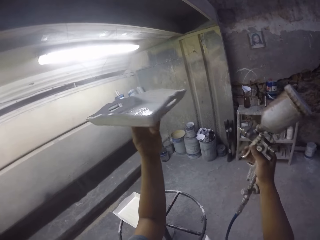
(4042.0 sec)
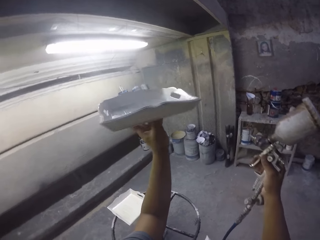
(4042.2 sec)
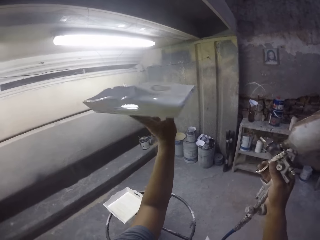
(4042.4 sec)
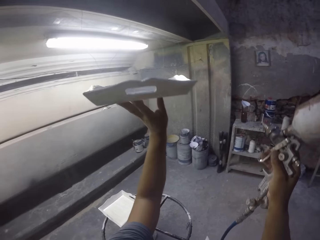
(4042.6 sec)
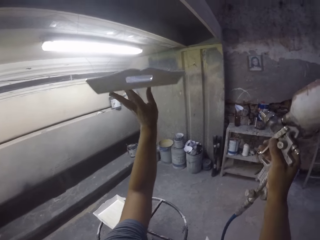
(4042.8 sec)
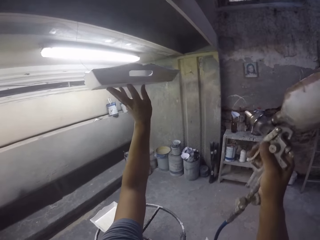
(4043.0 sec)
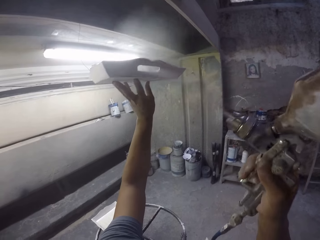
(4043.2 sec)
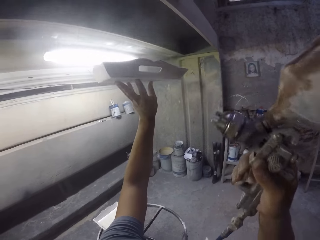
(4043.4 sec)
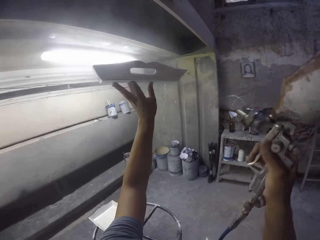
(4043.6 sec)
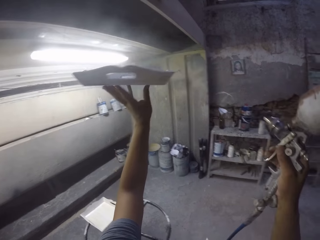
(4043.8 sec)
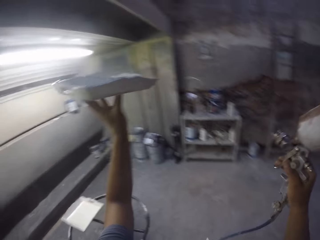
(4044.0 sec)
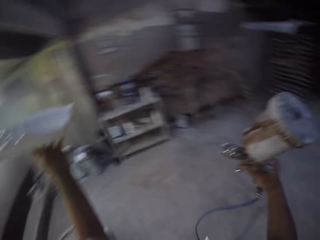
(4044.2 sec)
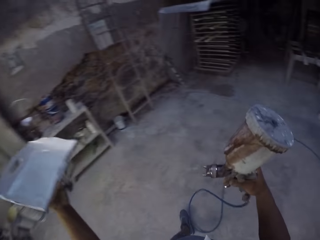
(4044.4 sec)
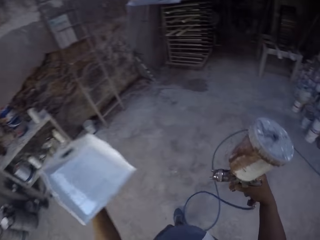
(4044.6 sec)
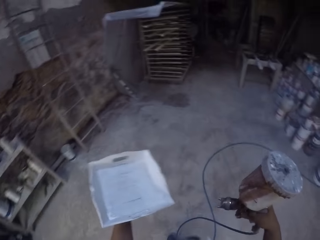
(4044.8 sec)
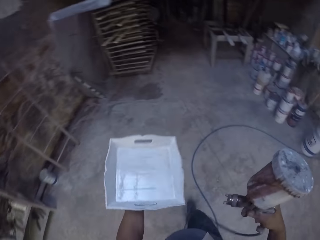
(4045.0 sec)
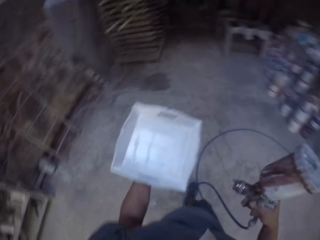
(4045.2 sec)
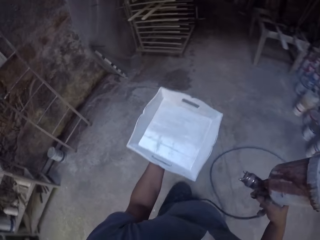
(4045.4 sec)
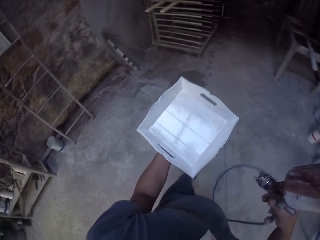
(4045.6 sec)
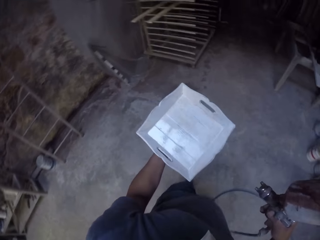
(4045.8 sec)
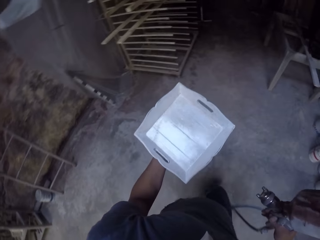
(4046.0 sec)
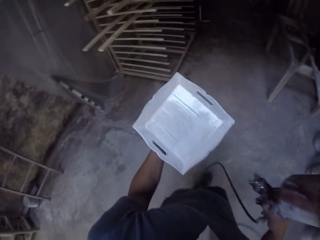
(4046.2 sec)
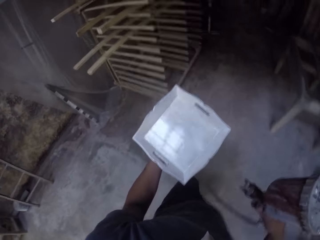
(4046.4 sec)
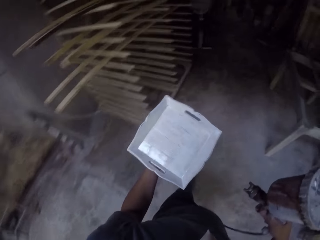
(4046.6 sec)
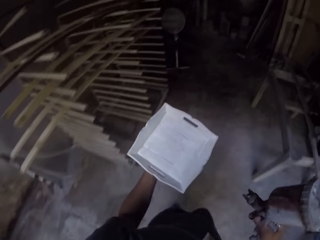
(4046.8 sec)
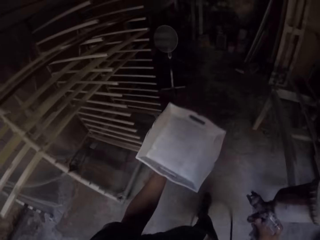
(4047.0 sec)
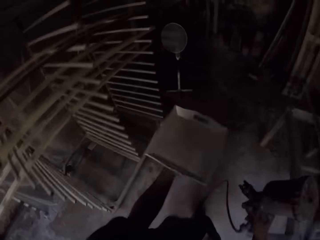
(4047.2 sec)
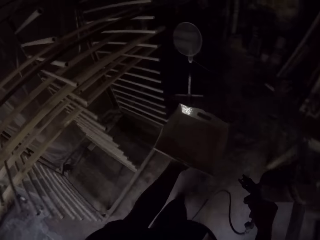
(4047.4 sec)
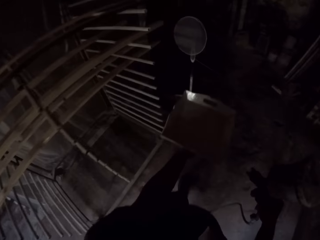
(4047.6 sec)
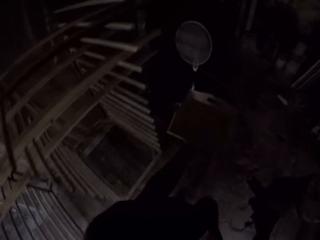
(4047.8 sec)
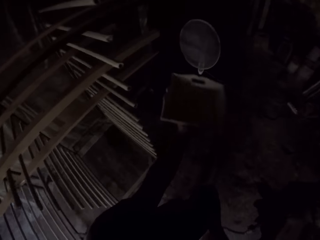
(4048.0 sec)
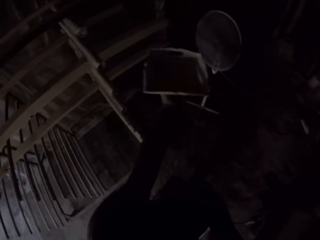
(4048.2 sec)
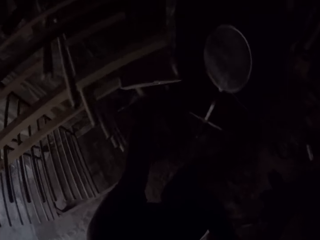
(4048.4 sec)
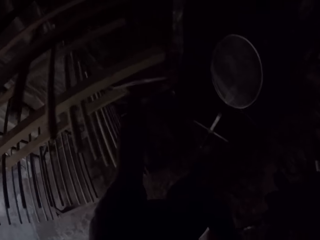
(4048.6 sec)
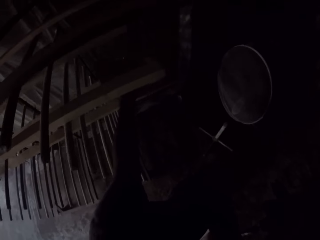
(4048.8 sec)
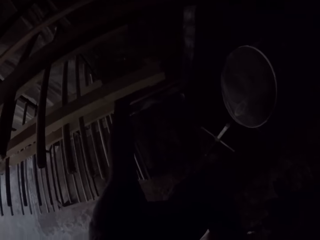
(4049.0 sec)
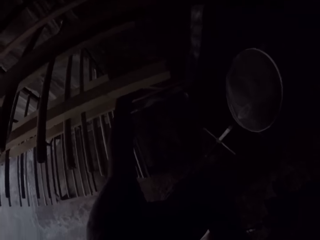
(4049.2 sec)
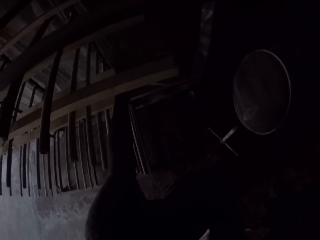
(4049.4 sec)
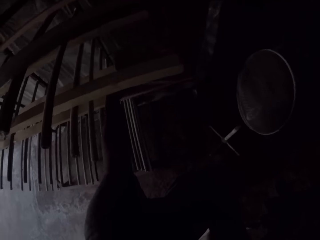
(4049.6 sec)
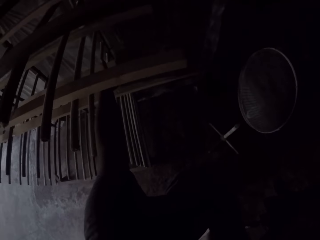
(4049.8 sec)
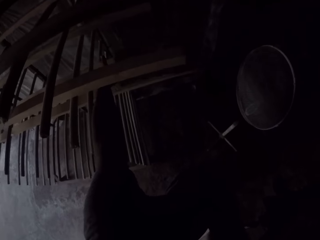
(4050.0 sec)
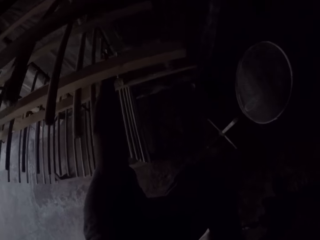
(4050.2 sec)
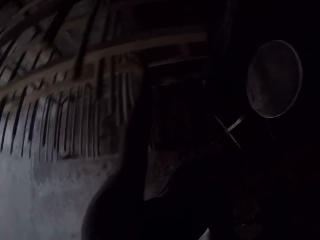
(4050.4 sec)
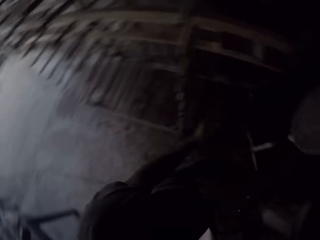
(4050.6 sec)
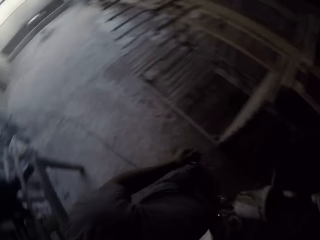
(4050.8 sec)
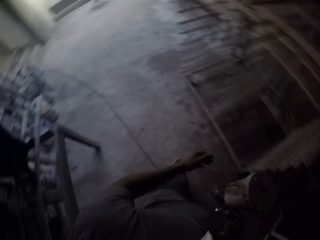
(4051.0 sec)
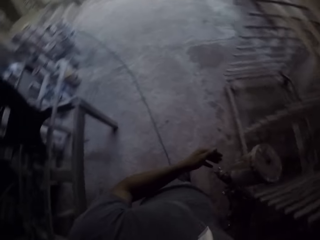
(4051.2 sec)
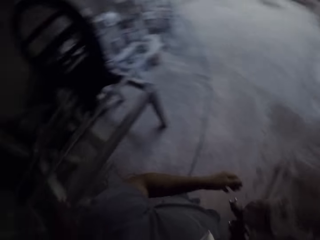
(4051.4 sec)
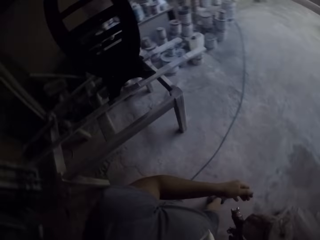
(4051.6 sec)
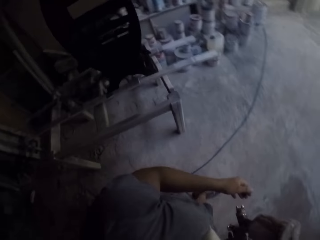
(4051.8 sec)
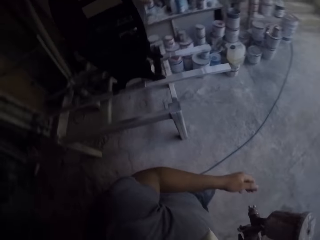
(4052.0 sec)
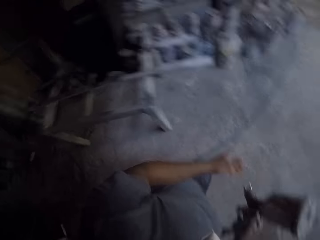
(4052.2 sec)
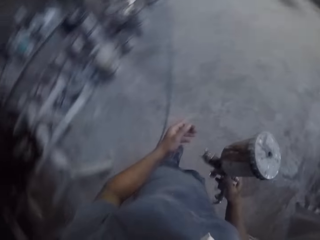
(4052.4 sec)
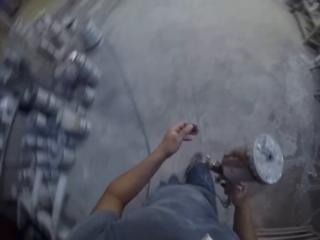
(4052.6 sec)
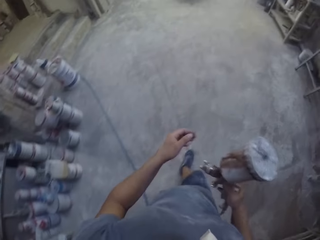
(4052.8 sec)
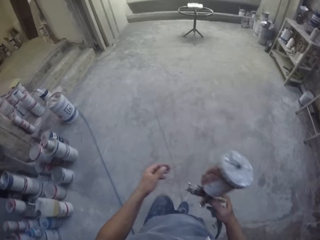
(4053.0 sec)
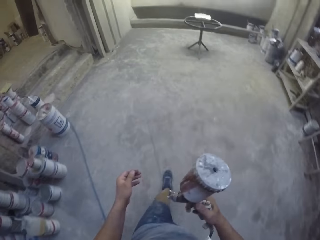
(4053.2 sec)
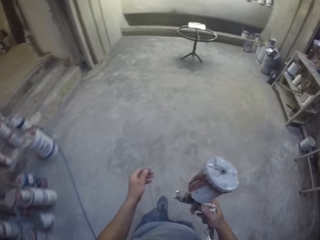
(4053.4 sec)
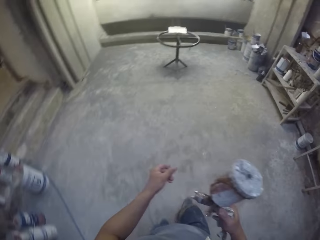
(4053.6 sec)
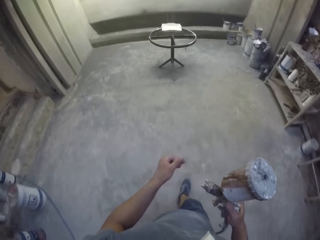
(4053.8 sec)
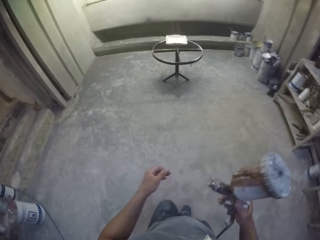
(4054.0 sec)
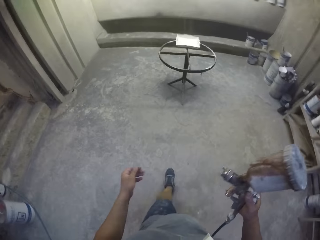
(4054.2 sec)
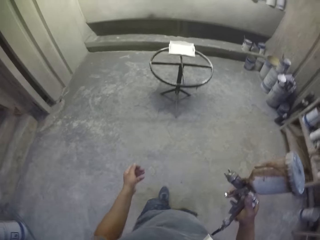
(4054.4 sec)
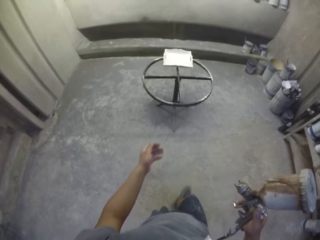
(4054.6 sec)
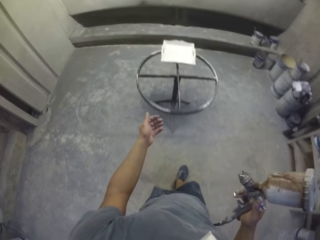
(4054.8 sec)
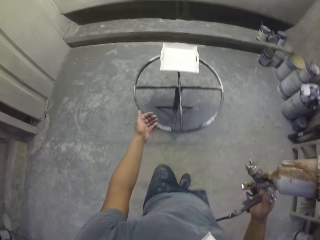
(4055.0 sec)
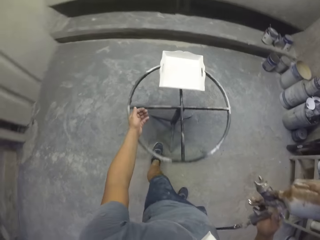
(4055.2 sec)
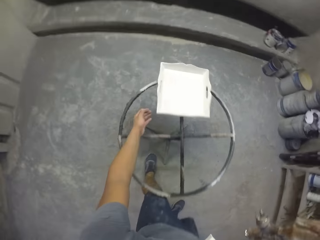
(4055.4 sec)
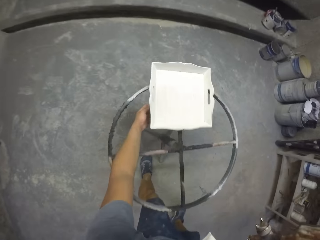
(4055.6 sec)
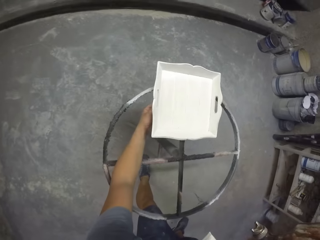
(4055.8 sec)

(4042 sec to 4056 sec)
The camera wearer walks in the workshop. They put a tray on a rack. They turn around. They walk in the workshop and carry a paint spray gun.

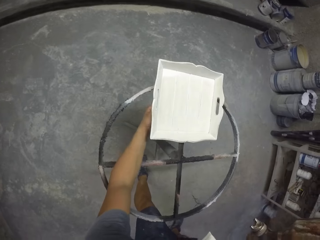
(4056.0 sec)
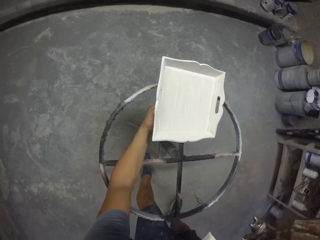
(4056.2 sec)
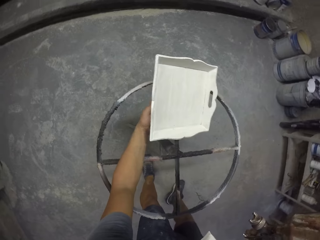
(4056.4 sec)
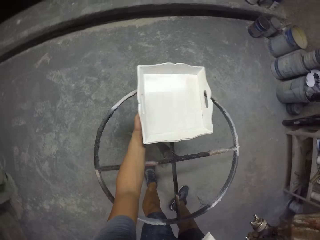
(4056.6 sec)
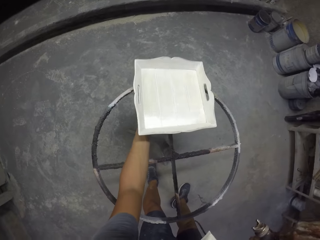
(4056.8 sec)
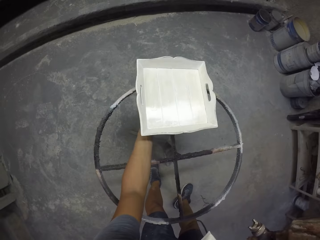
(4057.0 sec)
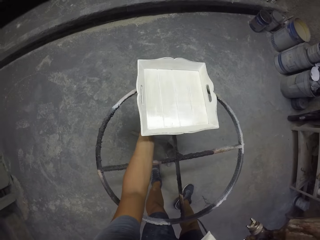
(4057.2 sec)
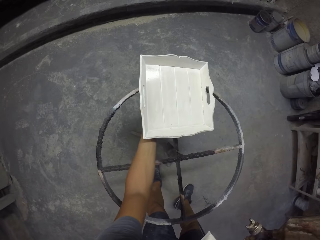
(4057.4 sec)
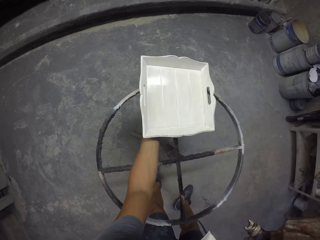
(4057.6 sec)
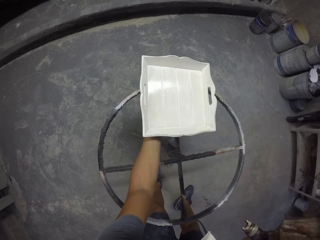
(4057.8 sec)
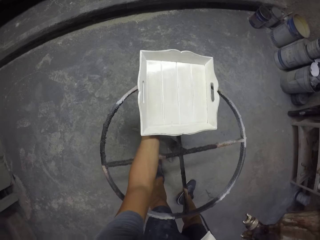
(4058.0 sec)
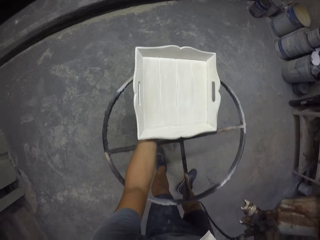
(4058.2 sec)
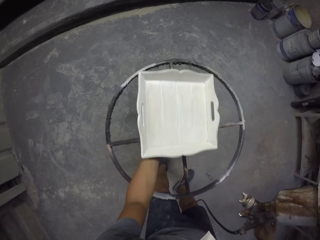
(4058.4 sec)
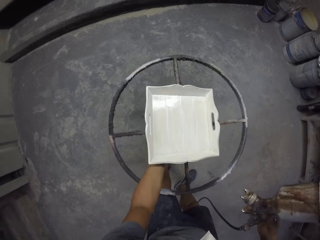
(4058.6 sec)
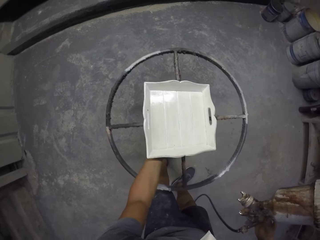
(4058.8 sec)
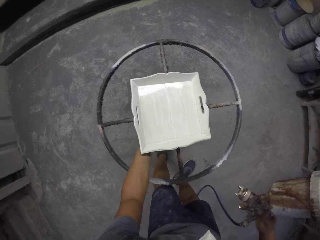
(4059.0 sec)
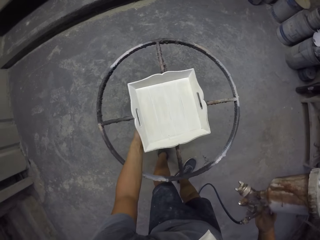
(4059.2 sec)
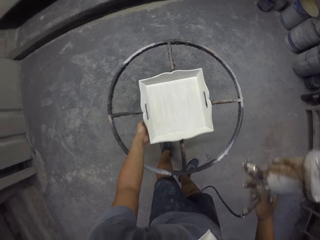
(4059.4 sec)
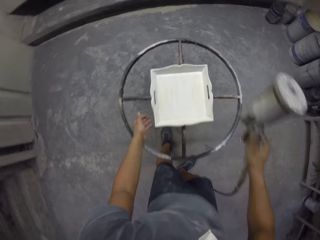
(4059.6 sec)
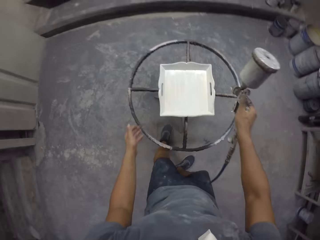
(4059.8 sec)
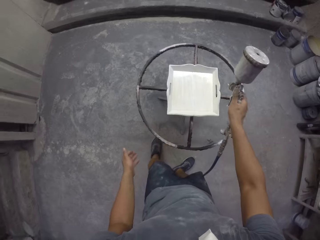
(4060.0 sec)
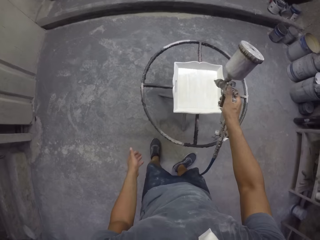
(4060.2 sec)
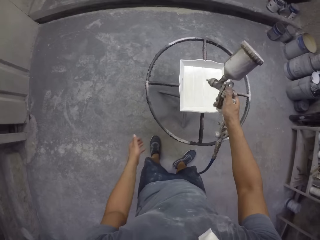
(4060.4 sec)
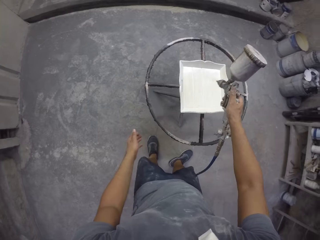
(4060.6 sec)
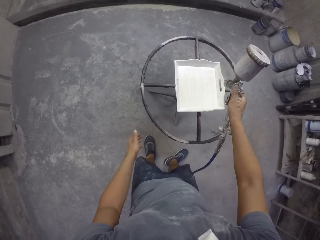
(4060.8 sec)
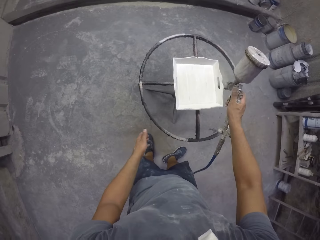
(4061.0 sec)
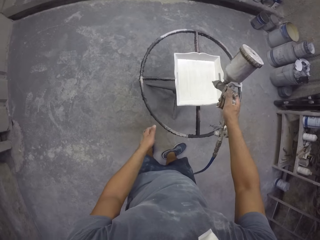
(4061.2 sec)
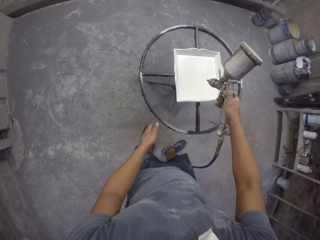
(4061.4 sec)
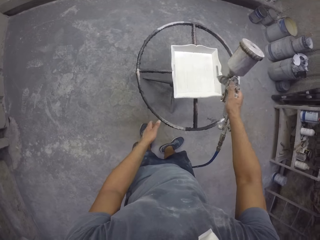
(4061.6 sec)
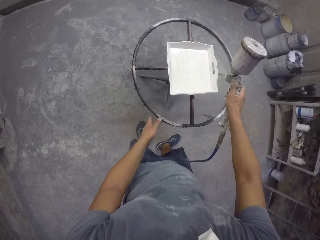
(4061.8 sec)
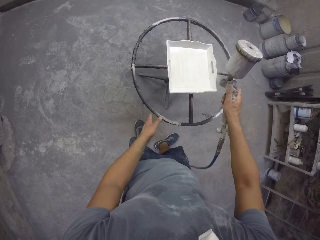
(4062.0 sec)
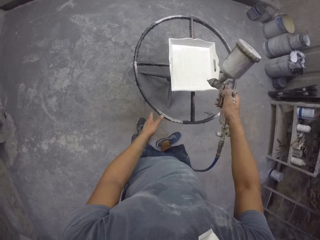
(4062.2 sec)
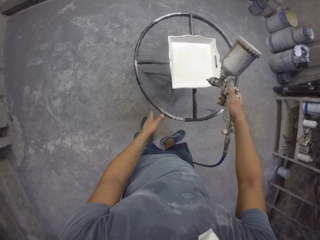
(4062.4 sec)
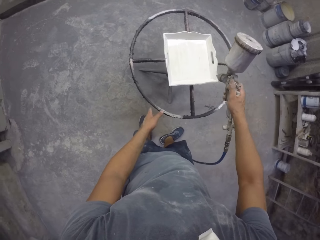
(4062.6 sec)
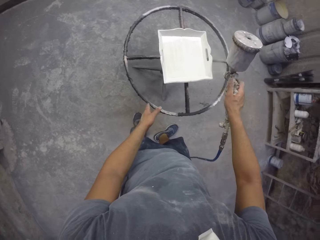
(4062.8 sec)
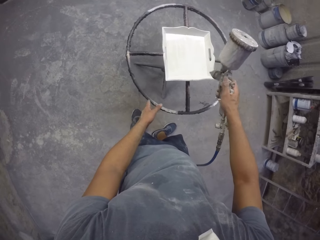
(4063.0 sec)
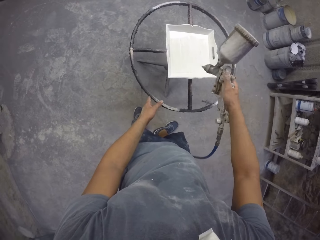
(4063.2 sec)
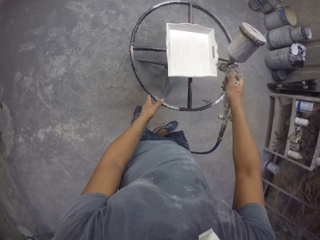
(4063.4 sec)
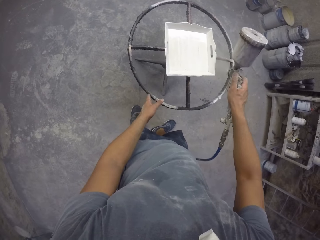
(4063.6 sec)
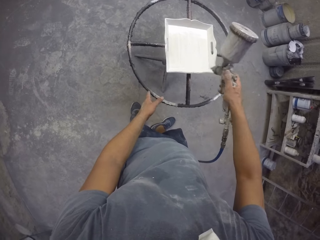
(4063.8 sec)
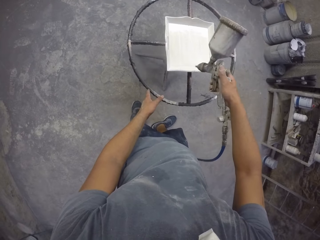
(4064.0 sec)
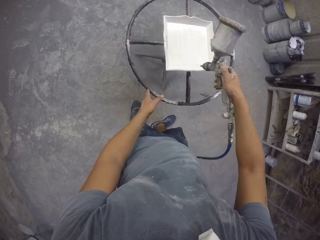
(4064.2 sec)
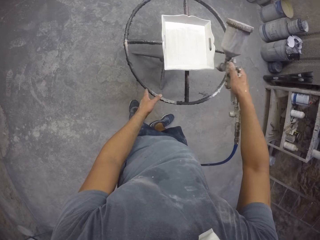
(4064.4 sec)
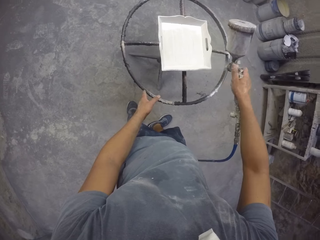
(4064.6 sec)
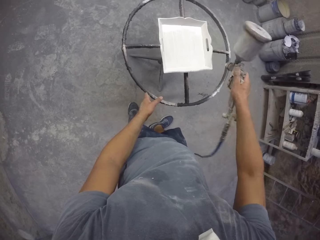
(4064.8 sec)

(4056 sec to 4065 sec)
The camera wearer picks up a tray with the left hand. They place the tray on the stand. They spray the tray in the room with a spray gun.
